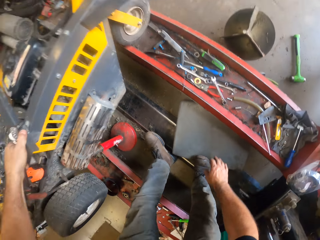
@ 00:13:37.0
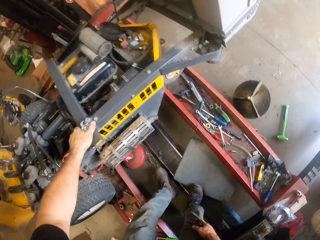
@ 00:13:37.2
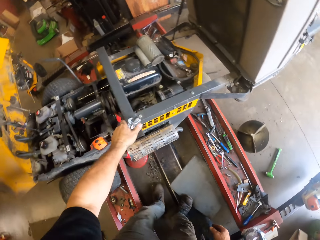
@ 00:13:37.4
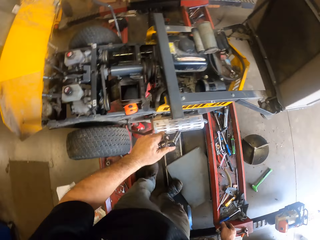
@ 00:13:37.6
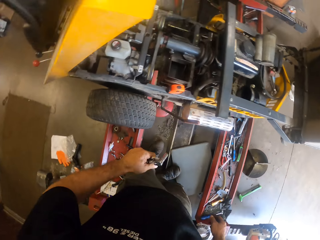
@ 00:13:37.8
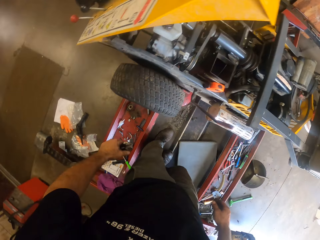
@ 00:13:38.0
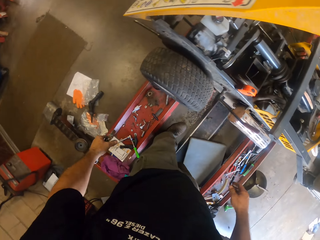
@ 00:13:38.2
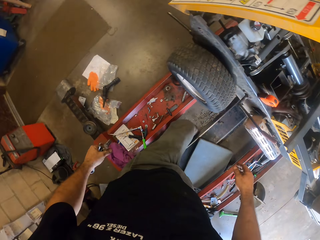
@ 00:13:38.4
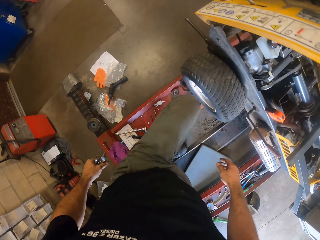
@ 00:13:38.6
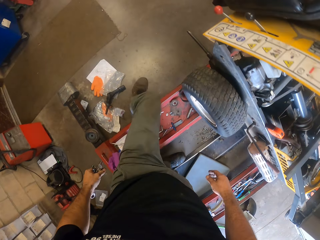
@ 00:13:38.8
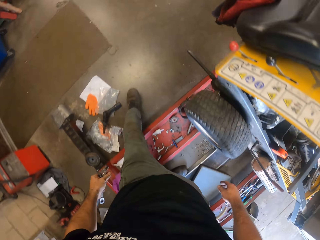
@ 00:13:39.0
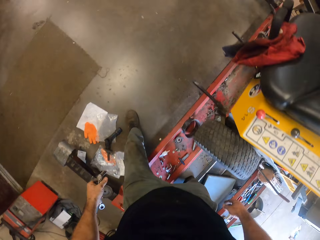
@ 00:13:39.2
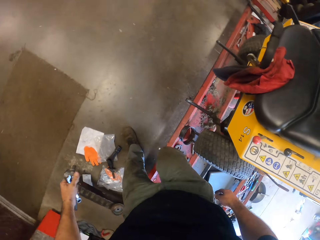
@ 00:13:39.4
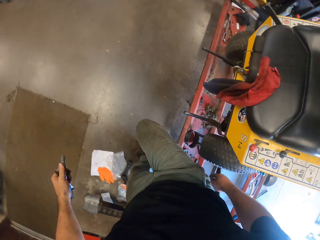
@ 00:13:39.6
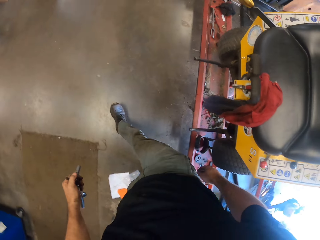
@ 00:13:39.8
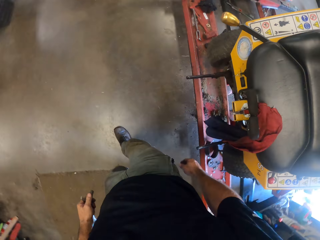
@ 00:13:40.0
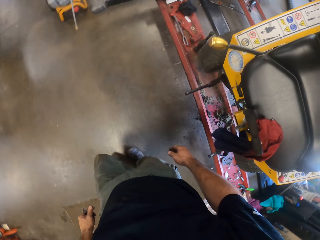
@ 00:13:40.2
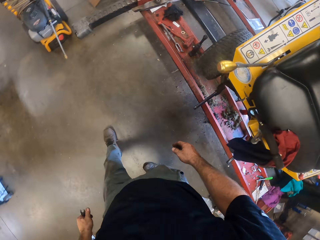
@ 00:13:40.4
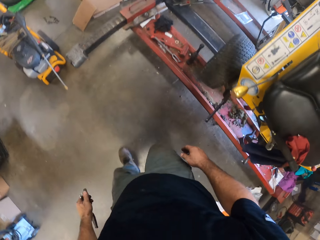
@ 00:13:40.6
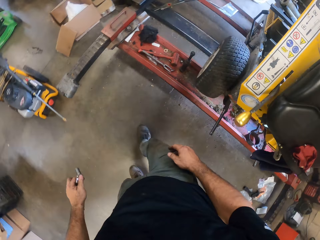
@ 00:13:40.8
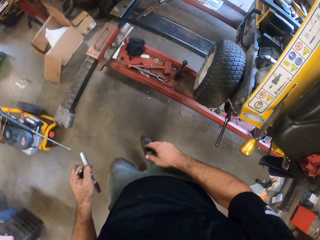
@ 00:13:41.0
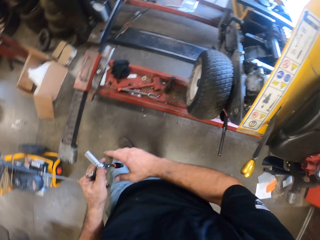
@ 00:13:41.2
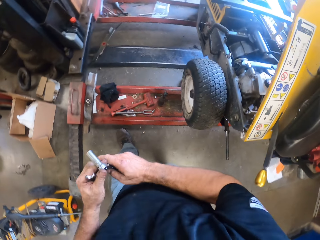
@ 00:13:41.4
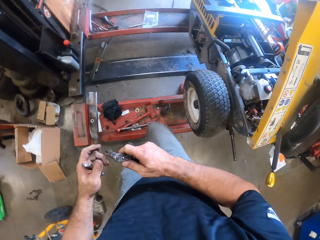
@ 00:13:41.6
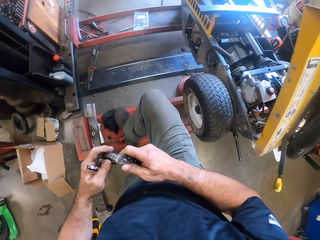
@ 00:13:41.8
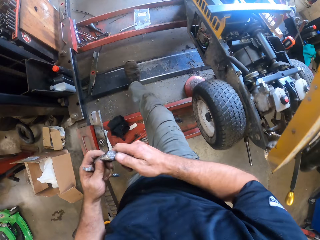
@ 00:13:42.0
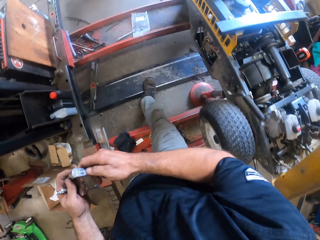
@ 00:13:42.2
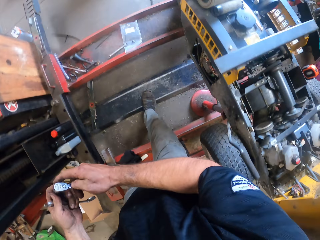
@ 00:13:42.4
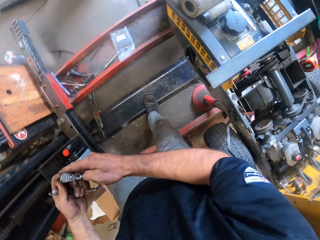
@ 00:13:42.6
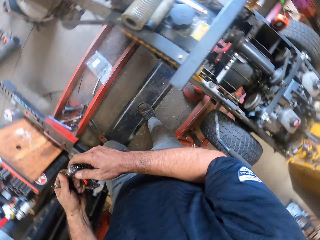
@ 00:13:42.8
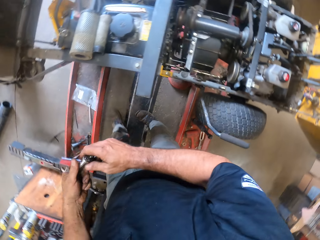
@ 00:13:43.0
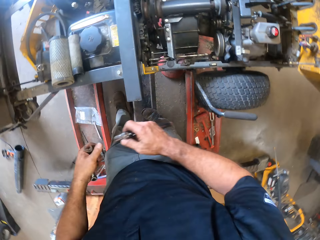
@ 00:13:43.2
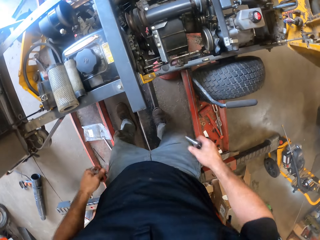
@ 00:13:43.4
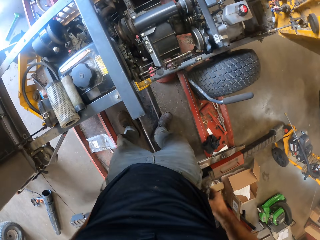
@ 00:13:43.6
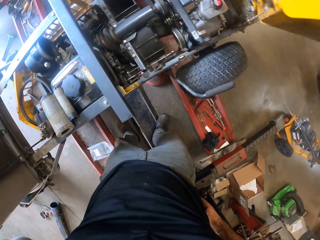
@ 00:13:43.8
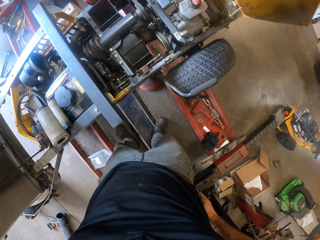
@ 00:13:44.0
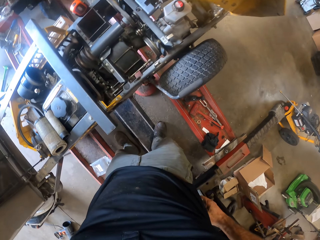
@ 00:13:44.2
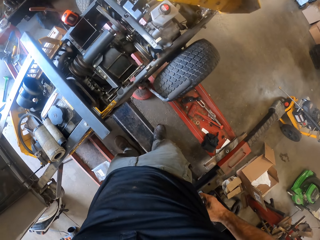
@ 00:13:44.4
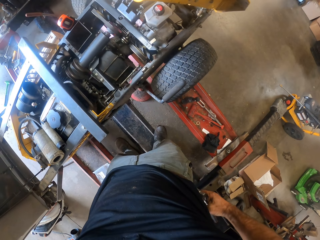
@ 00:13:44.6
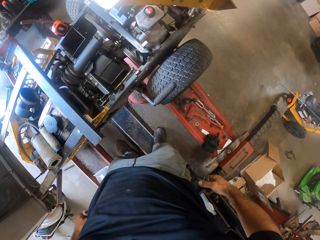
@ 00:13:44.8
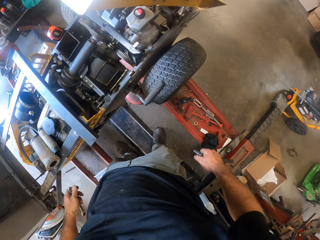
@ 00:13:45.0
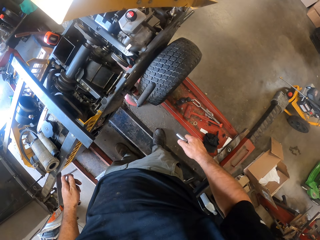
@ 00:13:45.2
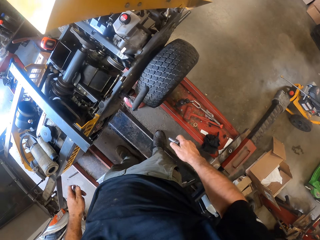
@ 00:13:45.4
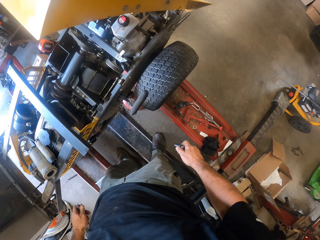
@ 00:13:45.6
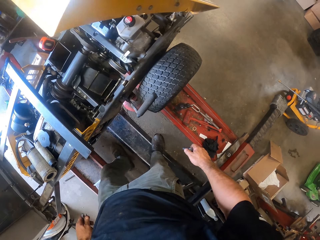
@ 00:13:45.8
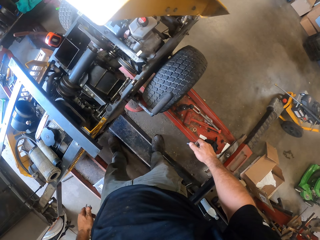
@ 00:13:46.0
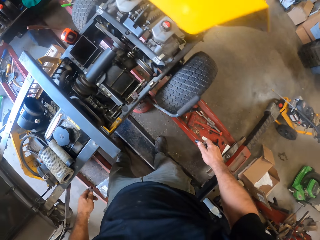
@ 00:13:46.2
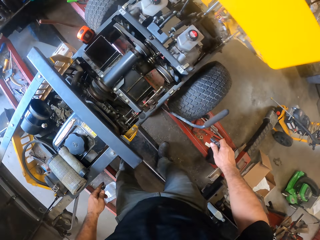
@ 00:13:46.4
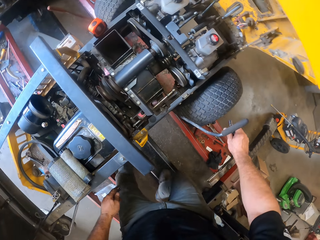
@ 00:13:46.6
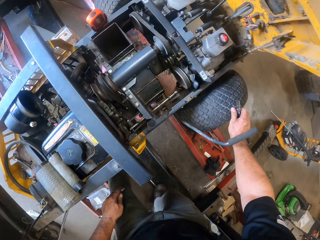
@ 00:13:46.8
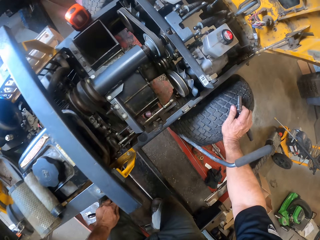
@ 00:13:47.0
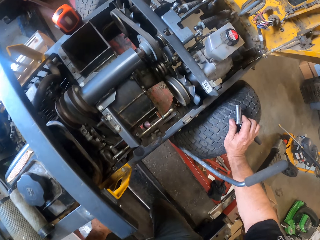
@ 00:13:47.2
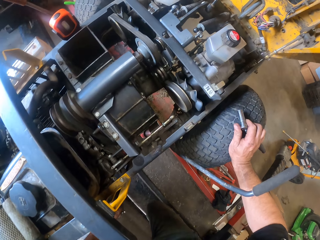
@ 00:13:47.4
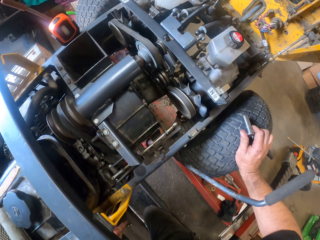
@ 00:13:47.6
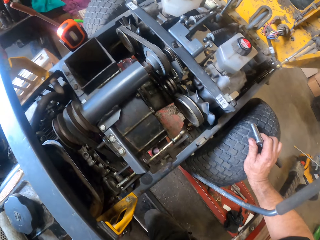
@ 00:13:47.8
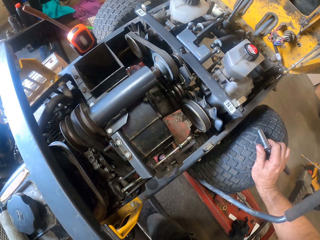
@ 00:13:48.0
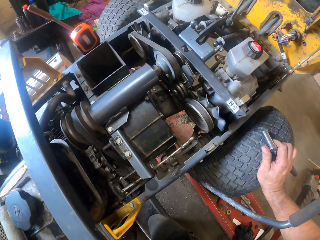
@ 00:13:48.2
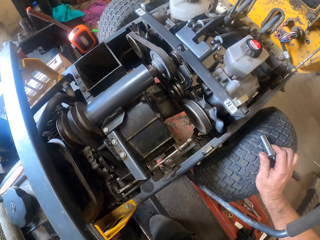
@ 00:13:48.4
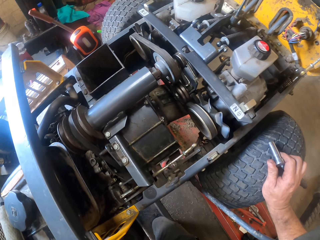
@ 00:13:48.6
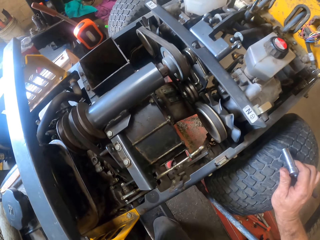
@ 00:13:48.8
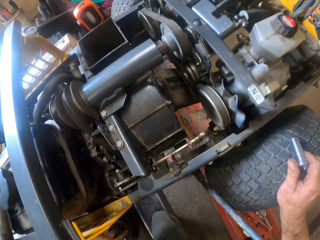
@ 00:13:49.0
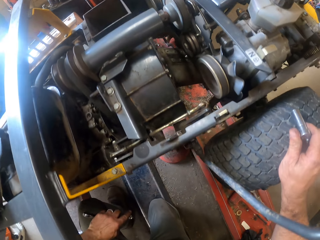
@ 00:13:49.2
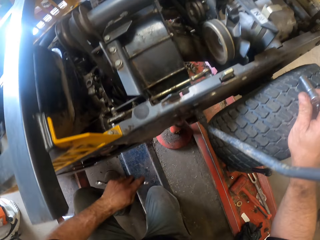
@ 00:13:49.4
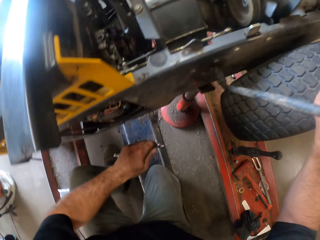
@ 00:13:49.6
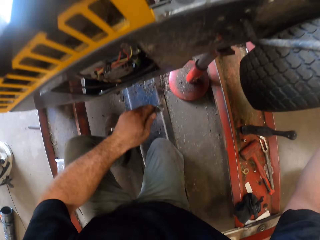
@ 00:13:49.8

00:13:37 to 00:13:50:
The camera wearer walks around the room. He adjusts his trousers with both hands. He places his right hand on a tyre of a lawn mower.

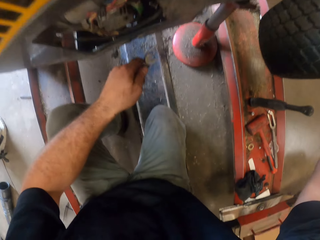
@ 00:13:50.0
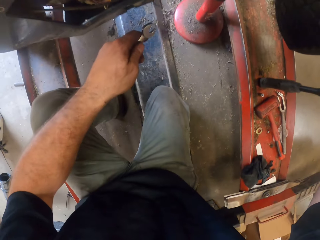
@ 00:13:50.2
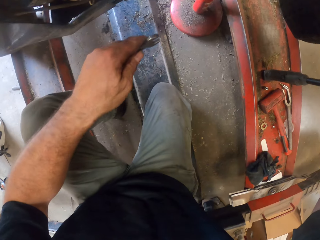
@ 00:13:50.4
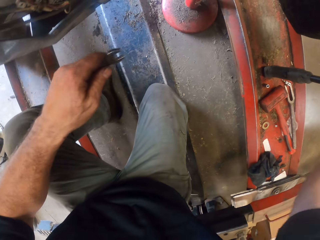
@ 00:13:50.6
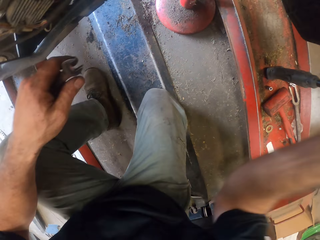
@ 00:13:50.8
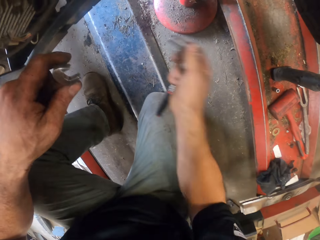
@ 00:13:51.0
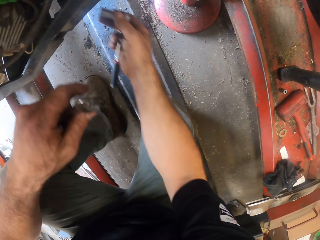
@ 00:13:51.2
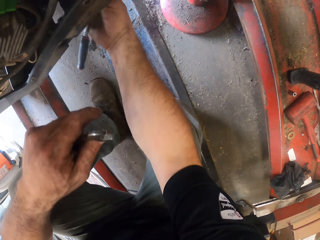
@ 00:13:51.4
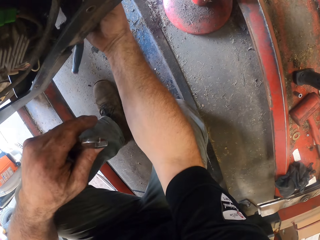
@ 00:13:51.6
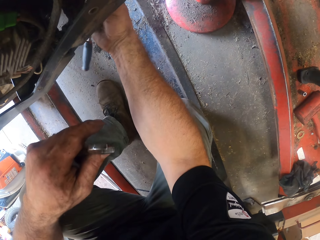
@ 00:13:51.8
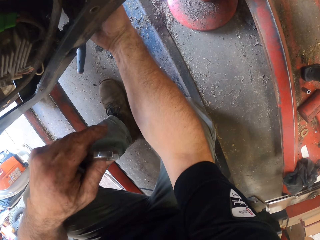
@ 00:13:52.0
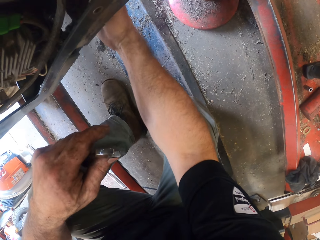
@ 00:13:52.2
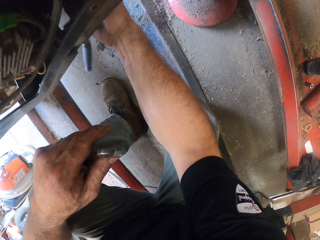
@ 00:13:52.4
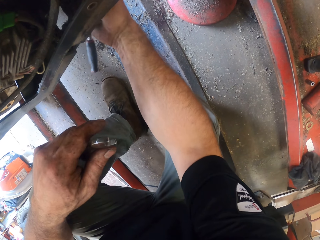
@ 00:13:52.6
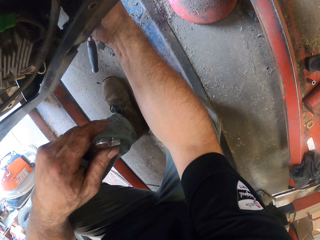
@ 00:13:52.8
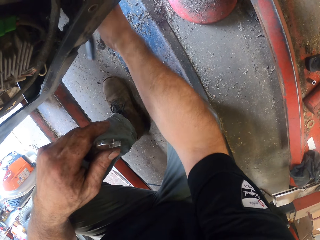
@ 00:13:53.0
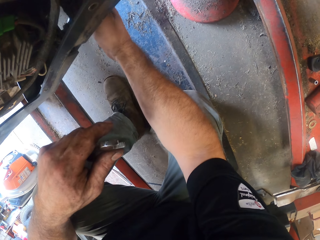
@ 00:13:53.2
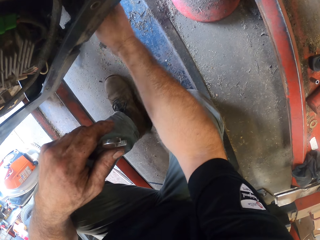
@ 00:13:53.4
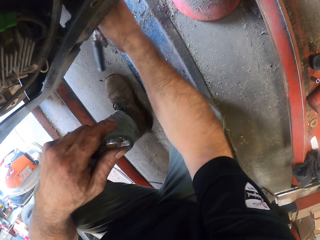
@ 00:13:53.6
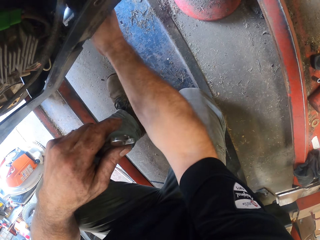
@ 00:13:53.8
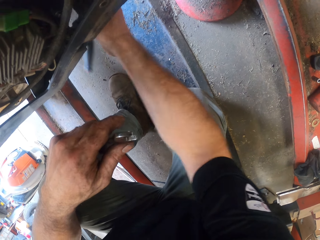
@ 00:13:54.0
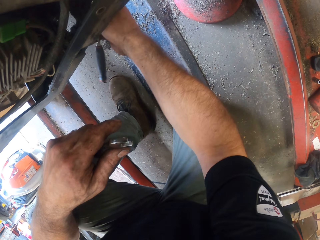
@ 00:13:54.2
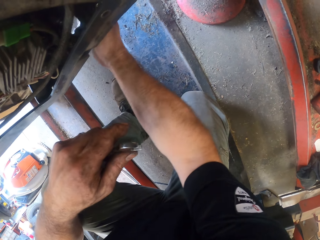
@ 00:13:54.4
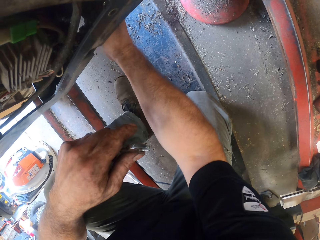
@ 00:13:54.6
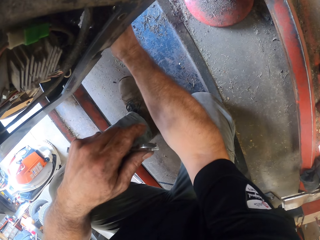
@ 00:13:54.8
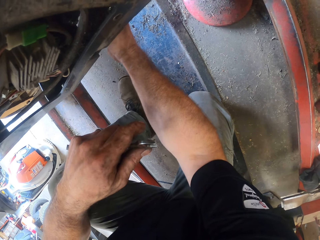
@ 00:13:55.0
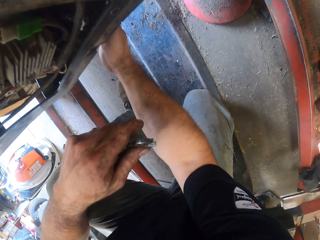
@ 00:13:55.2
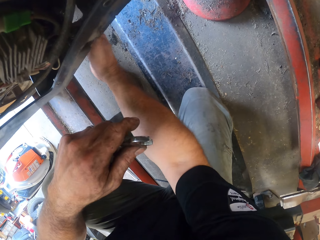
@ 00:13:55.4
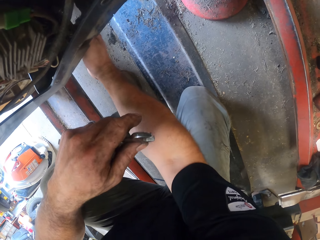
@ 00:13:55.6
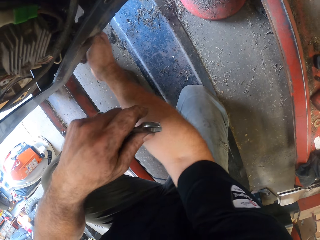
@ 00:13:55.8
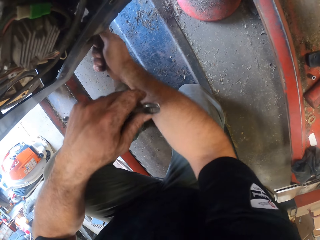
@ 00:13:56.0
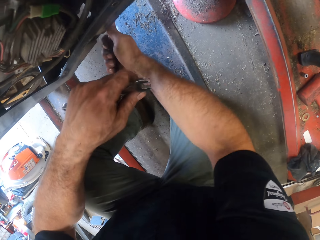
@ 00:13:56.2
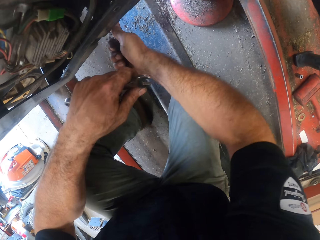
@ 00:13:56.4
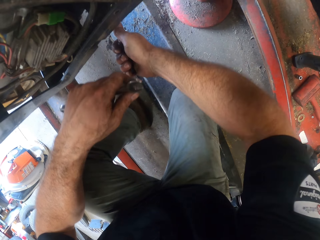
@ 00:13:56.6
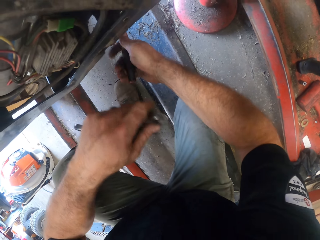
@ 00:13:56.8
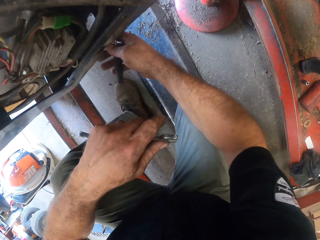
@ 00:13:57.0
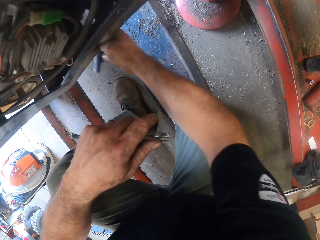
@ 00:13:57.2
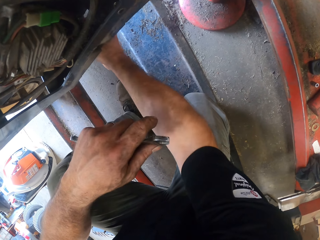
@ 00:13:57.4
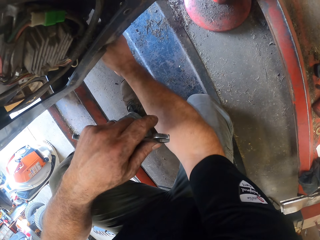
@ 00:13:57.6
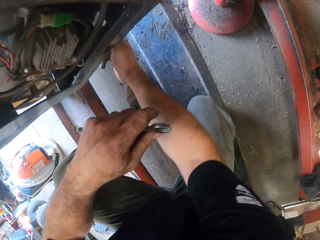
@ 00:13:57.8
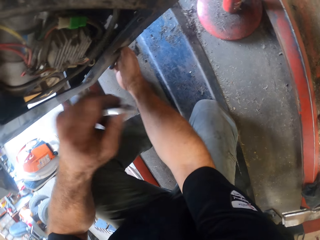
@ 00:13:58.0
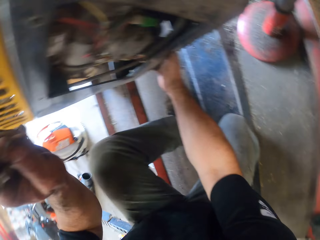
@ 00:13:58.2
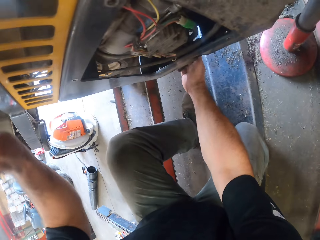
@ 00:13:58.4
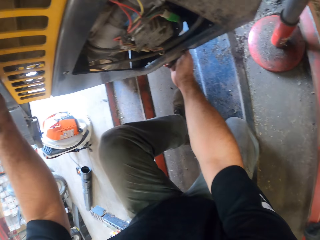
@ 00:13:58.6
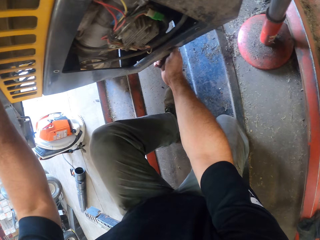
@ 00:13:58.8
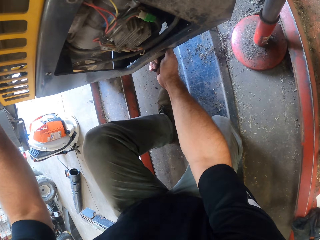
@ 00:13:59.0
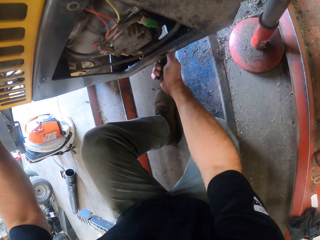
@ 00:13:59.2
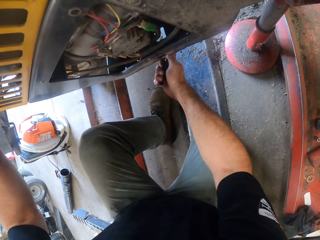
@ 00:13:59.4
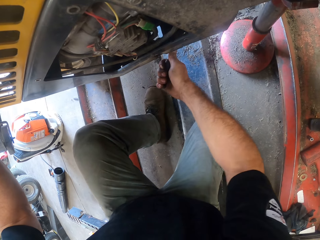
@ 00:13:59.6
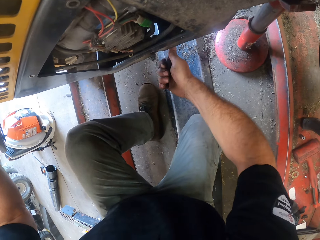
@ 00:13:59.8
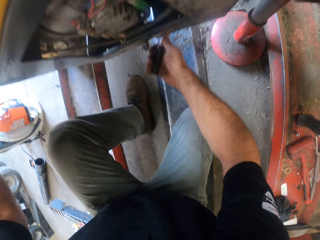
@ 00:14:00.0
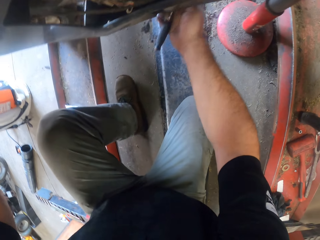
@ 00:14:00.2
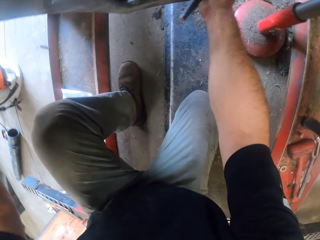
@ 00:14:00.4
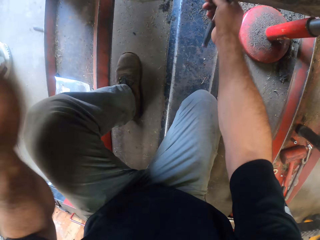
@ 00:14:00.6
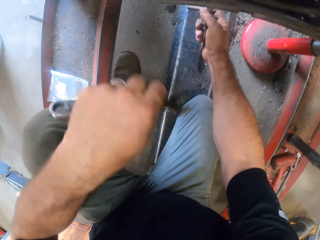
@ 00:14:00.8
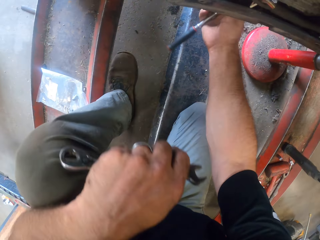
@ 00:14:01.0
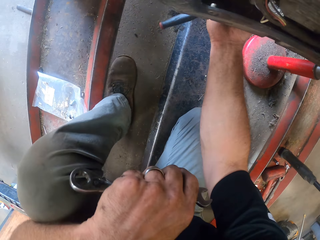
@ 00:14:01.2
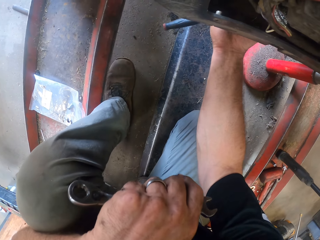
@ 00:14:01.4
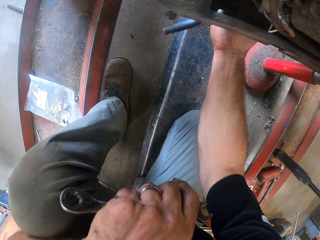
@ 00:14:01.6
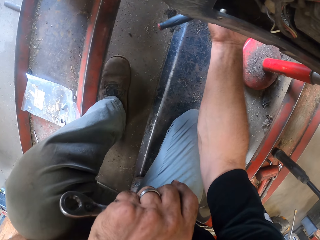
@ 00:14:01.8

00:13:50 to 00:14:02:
The camera wearer works on the lawn mower with the spanners. They tighten something.
